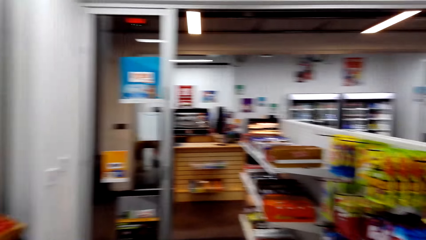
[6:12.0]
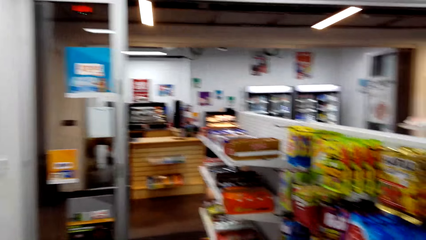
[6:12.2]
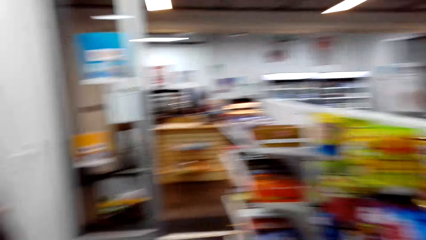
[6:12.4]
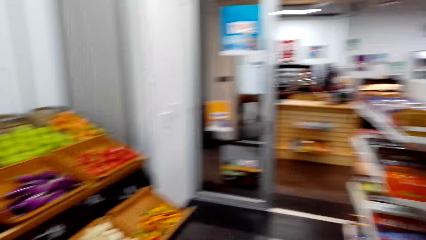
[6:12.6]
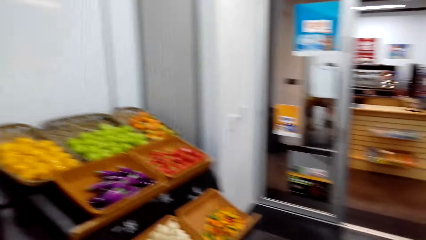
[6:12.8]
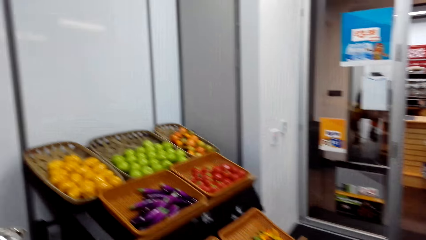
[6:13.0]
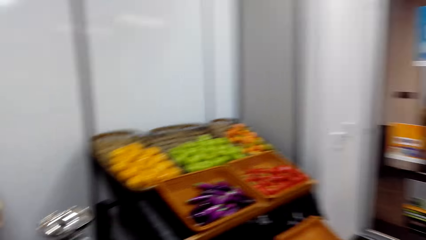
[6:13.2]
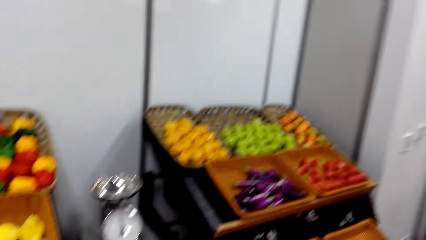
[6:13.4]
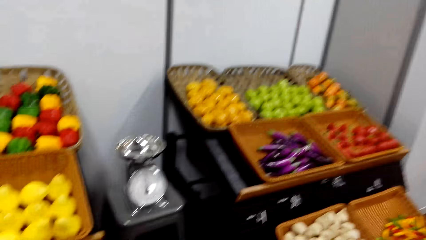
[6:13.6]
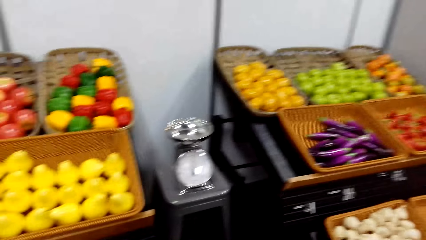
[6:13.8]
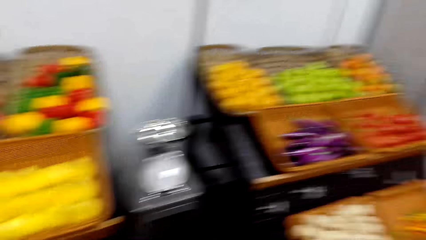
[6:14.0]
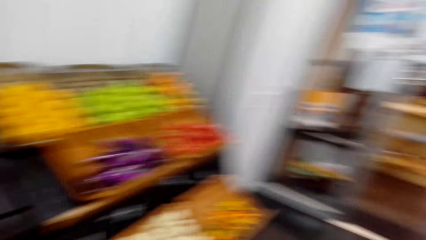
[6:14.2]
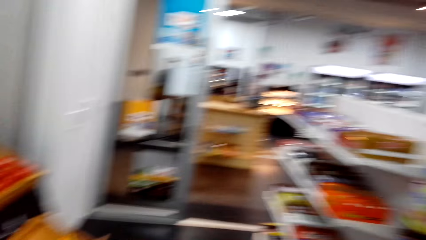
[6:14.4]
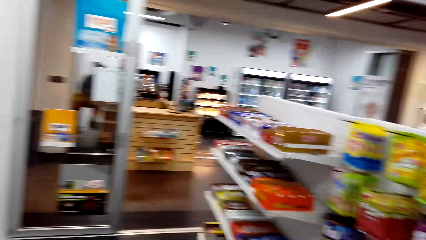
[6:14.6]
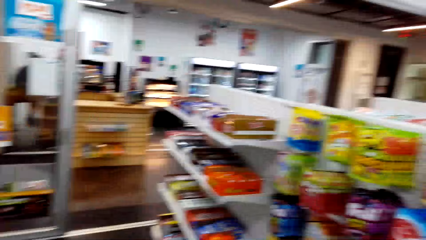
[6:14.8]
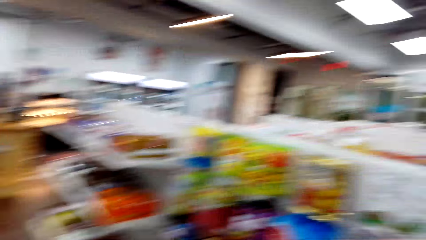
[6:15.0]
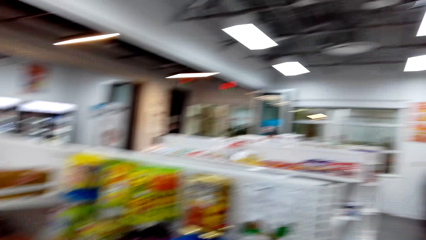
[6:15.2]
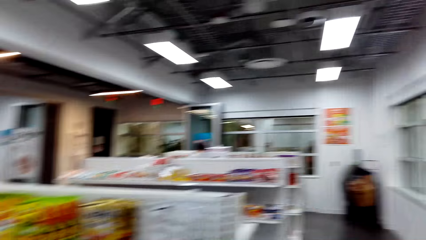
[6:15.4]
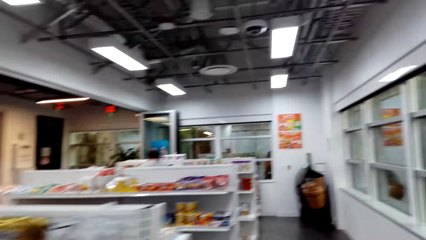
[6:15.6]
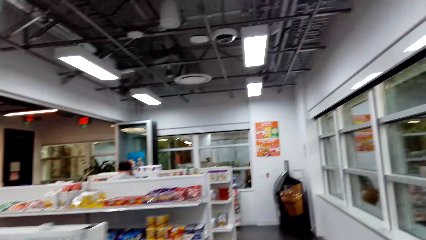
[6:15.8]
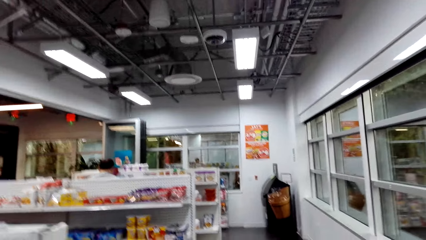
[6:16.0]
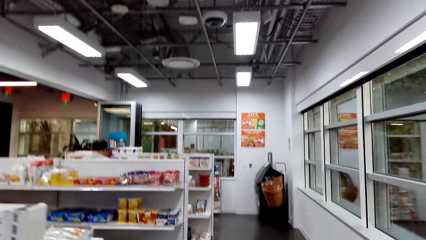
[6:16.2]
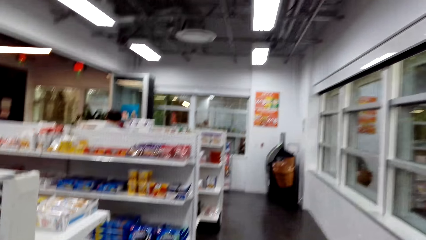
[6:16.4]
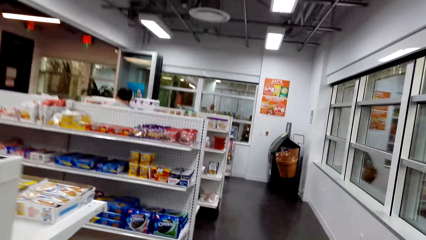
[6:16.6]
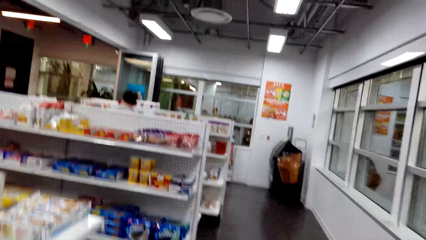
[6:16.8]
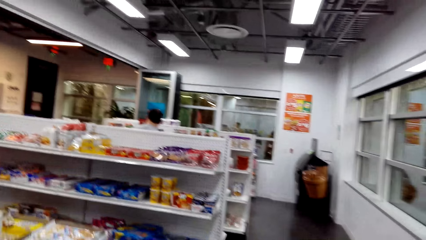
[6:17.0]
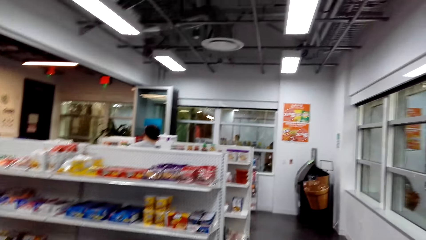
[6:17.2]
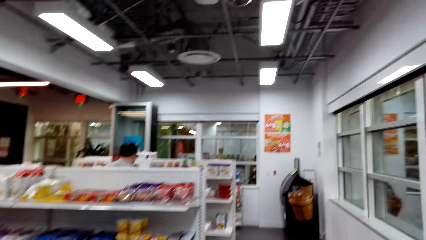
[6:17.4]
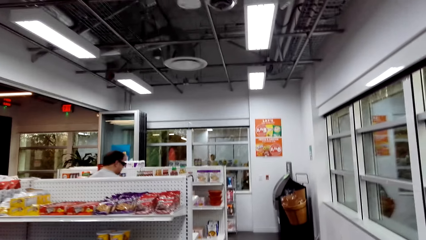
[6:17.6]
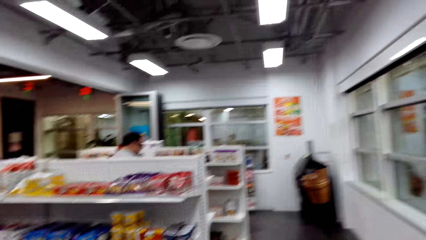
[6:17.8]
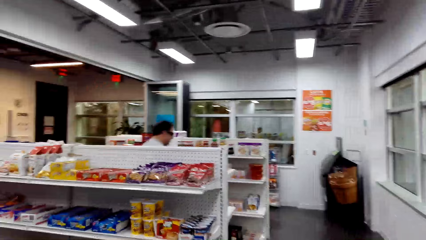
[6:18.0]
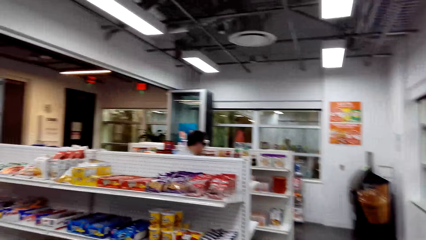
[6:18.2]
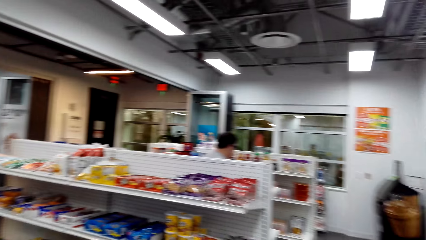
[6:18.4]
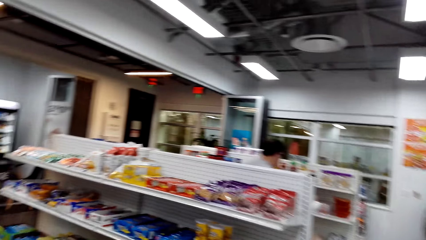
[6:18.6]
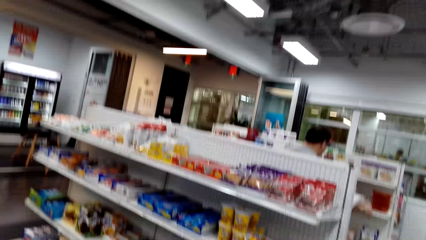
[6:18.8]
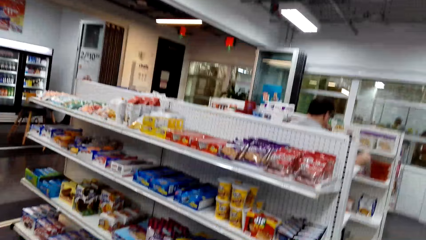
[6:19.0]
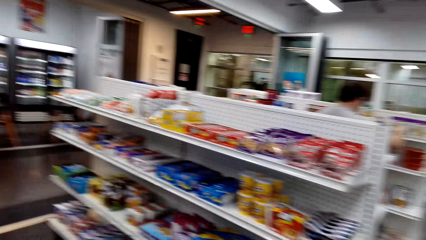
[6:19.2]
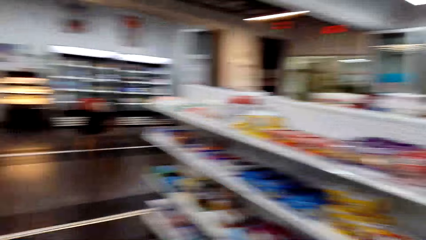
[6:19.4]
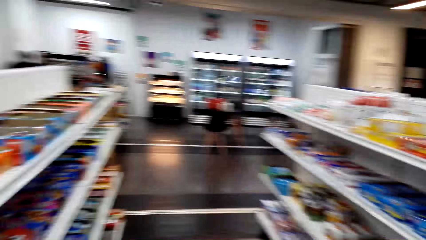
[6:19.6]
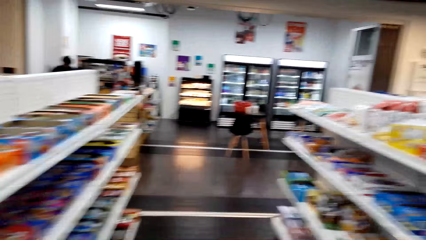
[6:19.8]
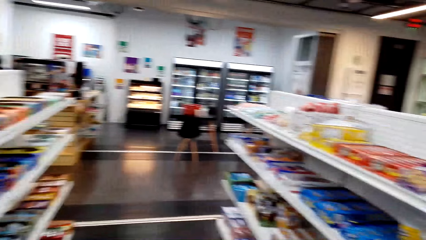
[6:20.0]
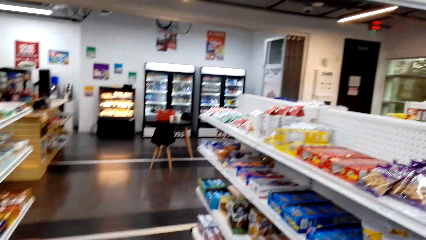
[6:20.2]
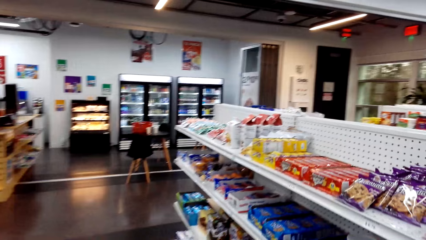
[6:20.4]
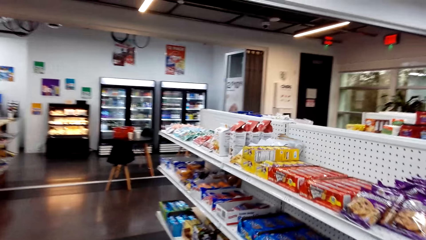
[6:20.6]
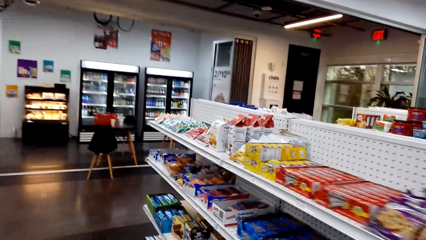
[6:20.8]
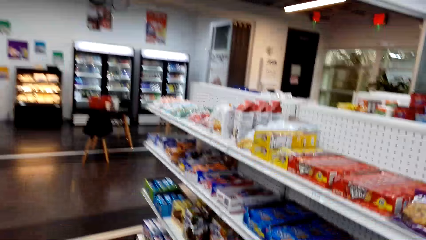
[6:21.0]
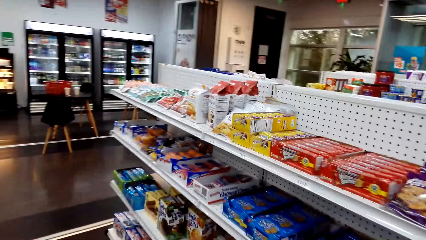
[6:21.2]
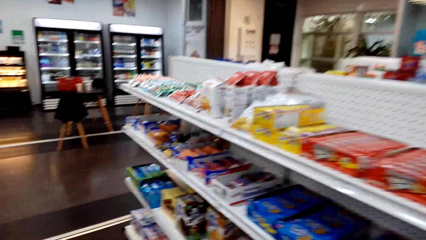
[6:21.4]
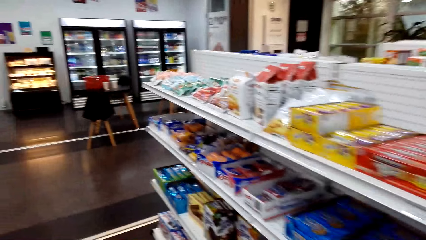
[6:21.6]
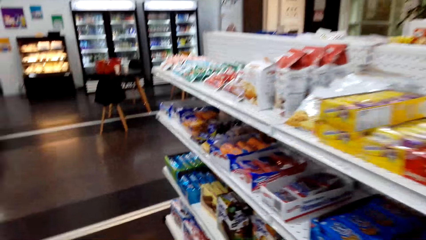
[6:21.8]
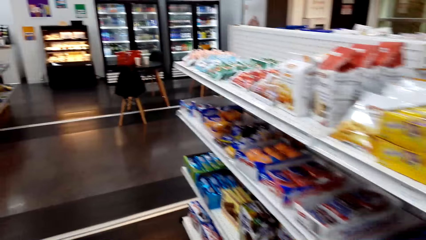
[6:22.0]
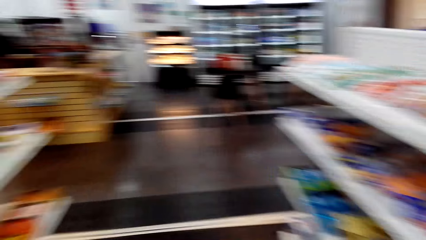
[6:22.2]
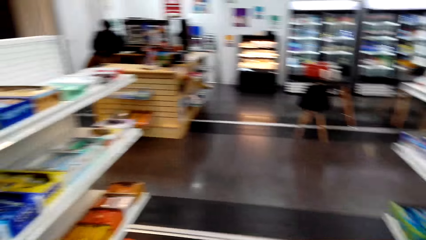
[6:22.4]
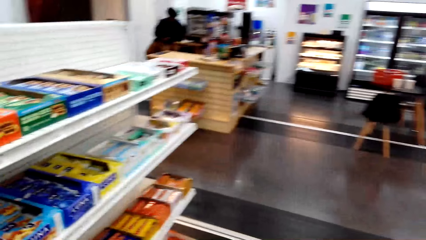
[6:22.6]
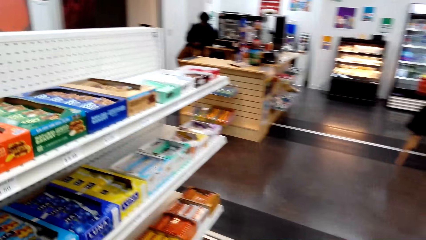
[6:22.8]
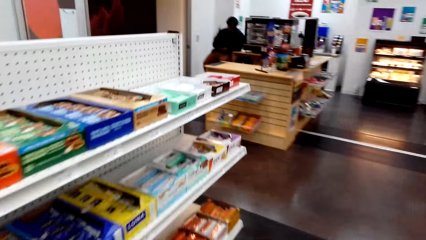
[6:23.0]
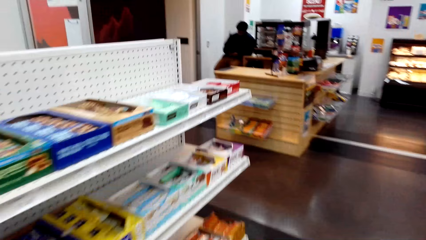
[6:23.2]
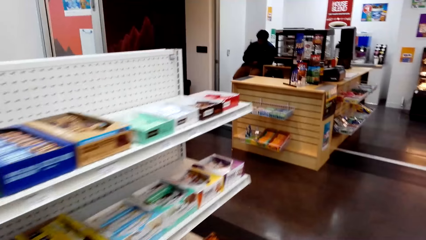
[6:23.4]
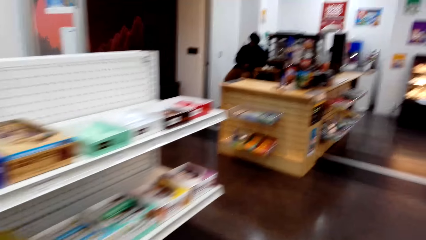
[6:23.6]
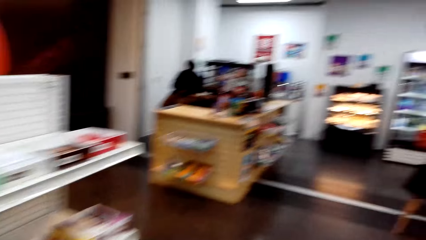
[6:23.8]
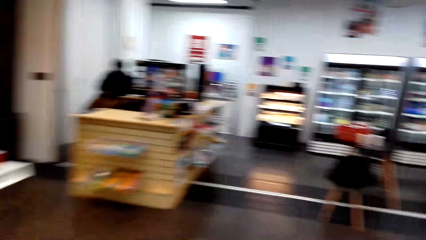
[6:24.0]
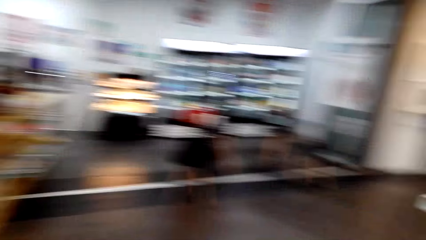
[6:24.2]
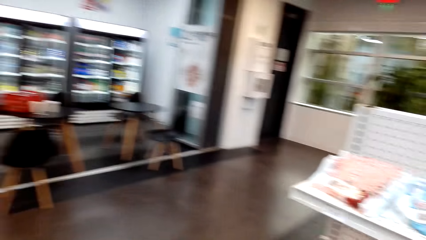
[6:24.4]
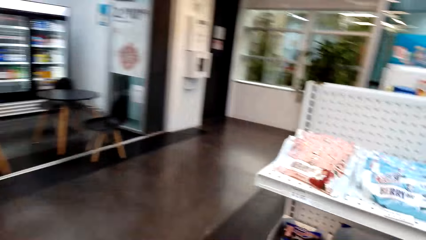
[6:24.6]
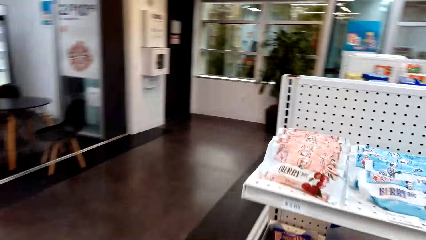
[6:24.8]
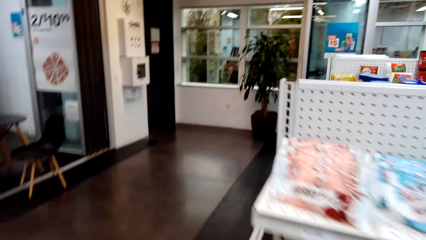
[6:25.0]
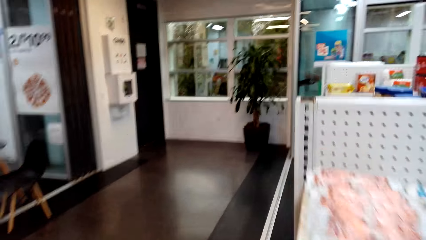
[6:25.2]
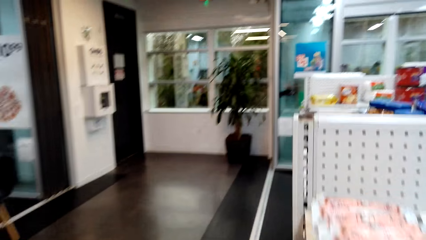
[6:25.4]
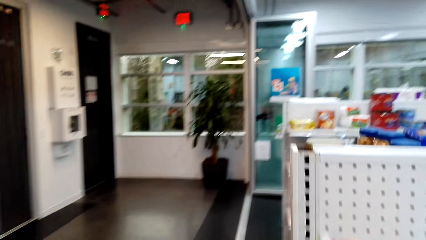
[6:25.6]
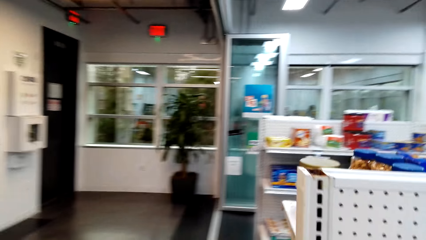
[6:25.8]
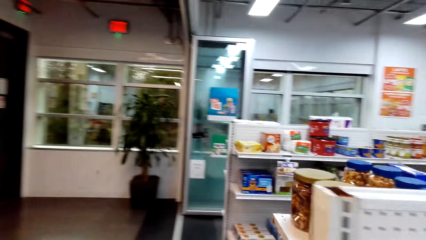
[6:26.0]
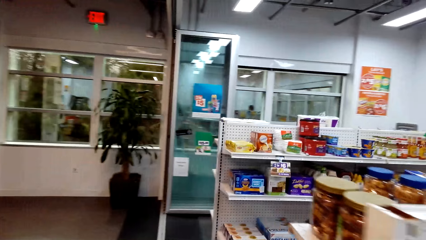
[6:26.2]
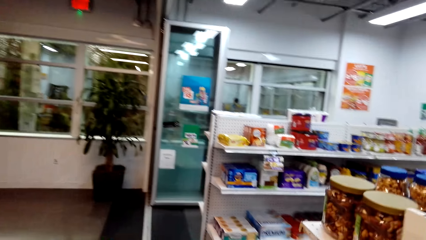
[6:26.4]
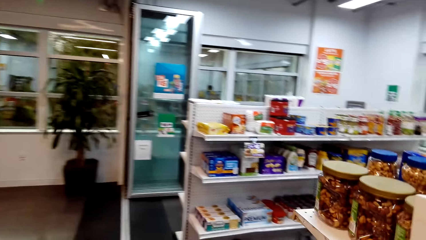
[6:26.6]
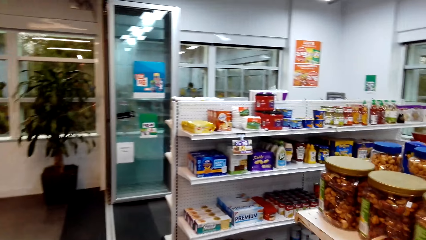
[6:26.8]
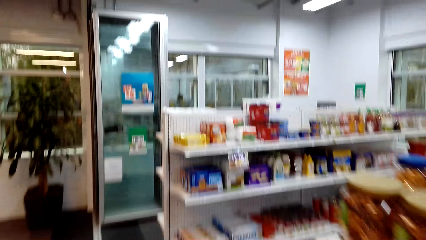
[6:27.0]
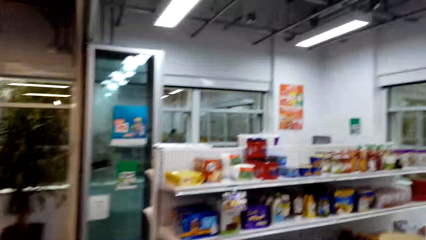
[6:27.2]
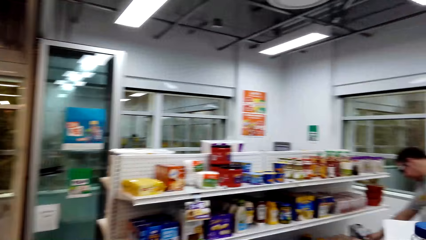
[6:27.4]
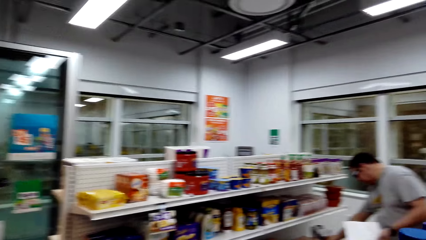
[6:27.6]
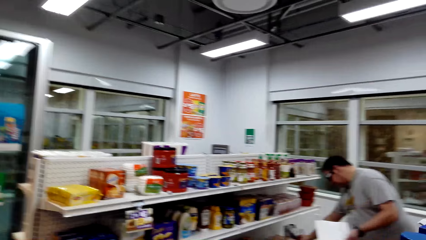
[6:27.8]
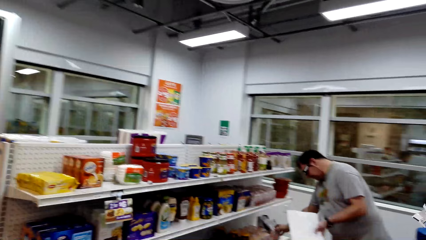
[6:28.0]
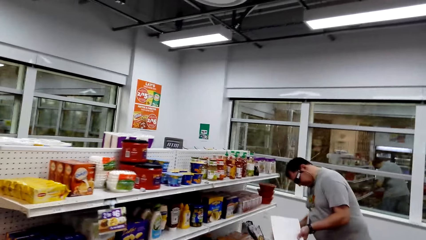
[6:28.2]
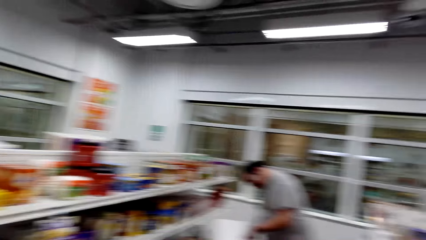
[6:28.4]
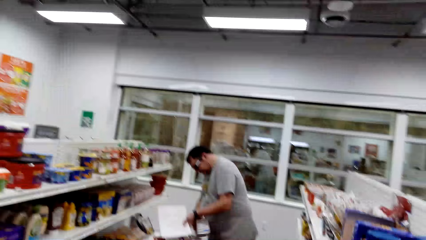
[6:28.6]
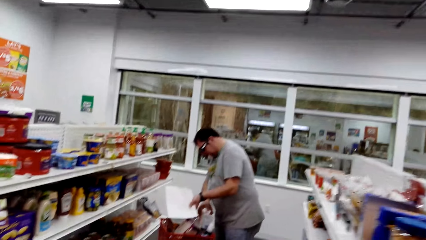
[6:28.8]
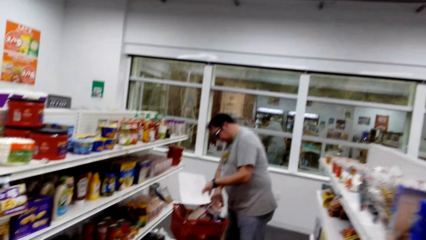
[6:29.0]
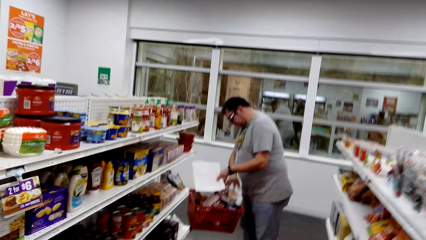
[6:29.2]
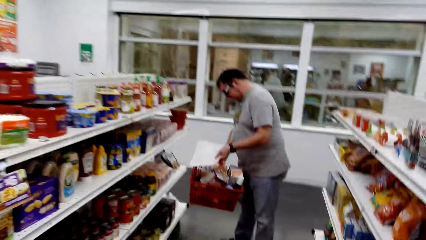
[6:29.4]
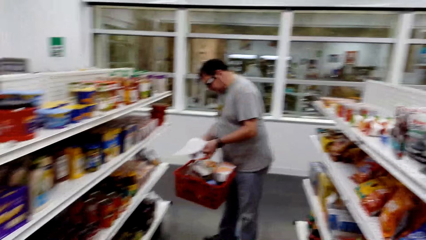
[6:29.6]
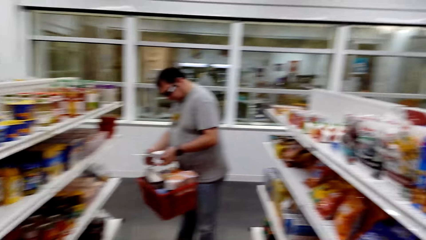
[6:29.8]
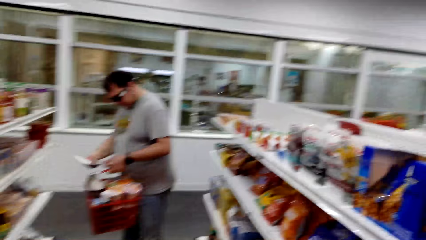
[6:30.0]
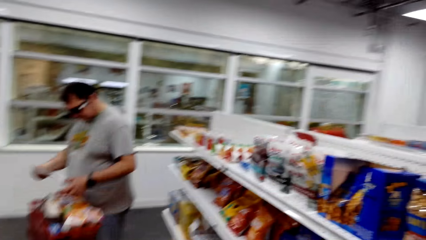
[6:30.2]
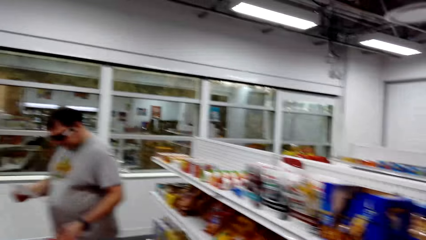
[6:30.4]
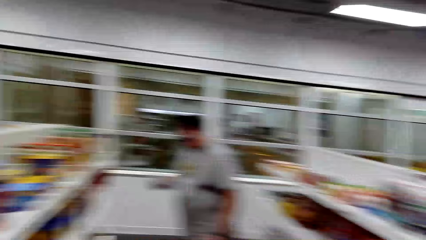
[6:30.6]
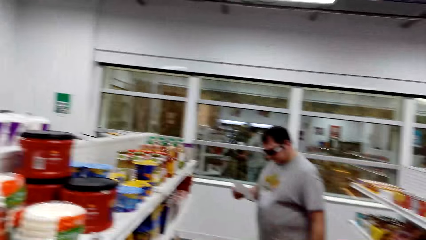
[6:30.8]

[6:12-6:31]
The camera wearer looks at the vegetables. A man holds a paper and a shopping bucket. The man puts something in the shopping bucket and stares at the paper.
